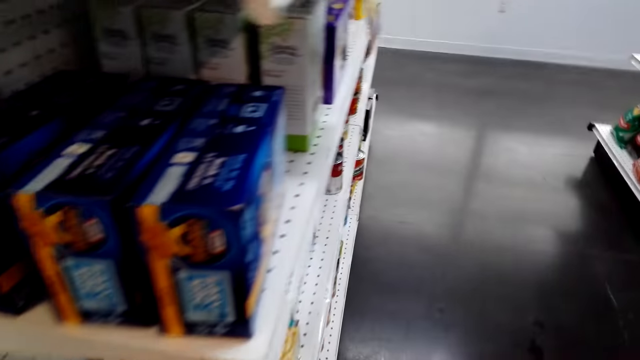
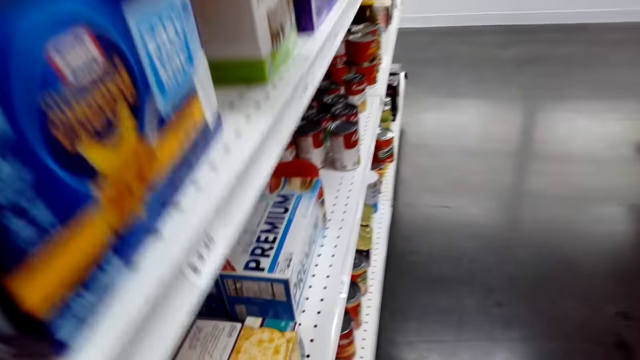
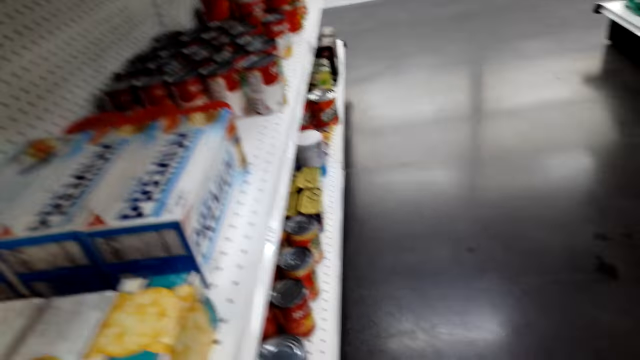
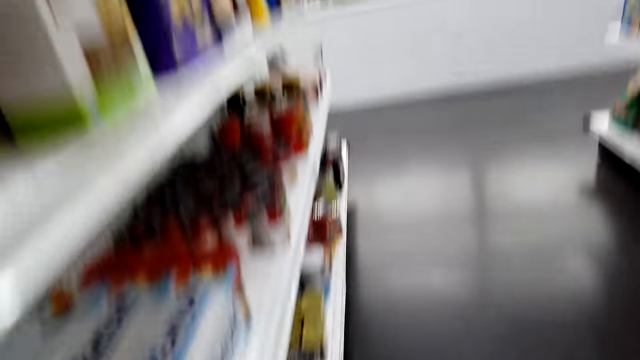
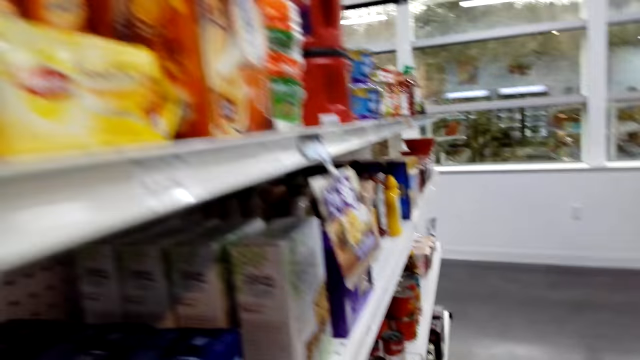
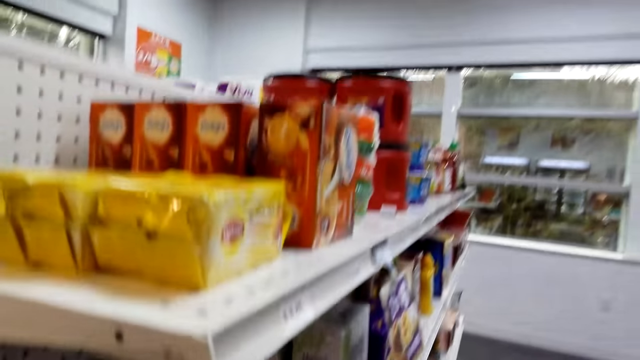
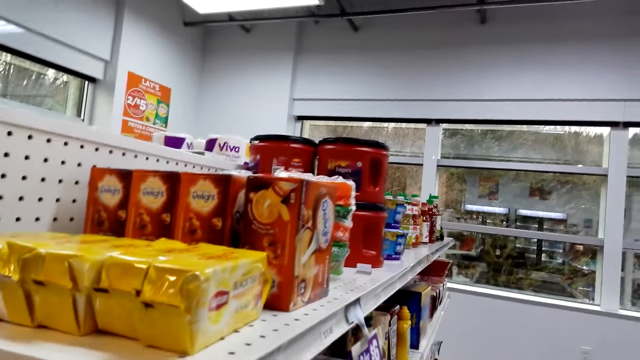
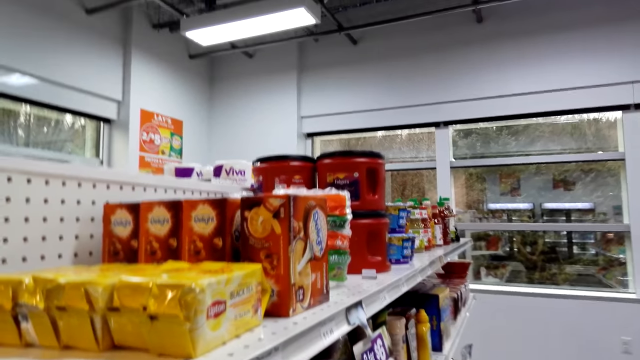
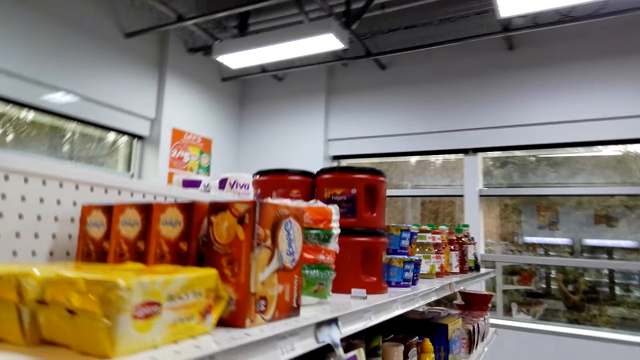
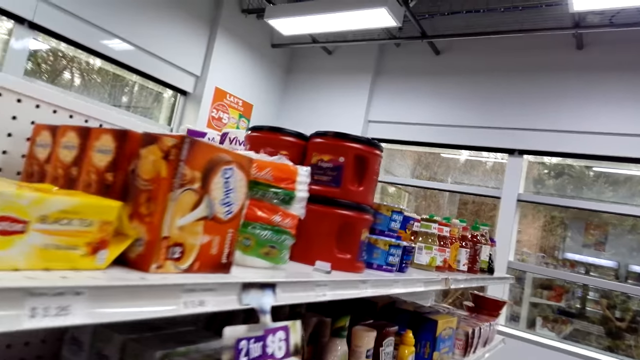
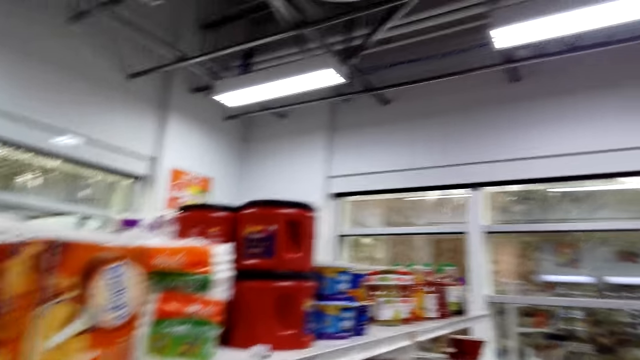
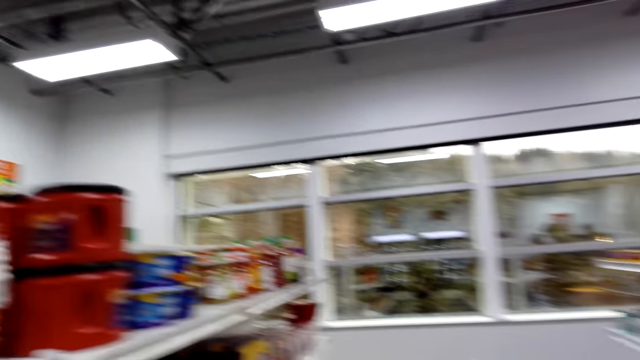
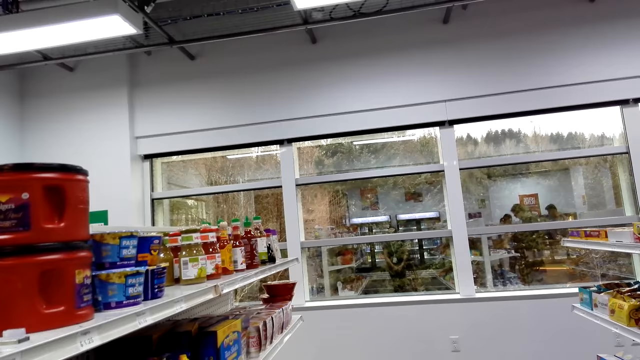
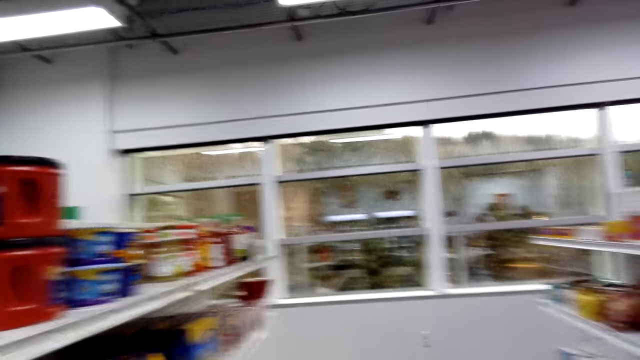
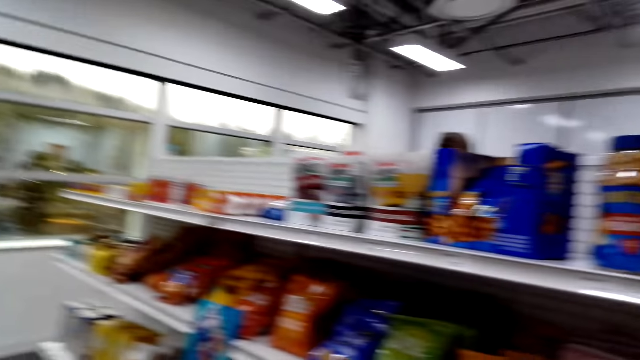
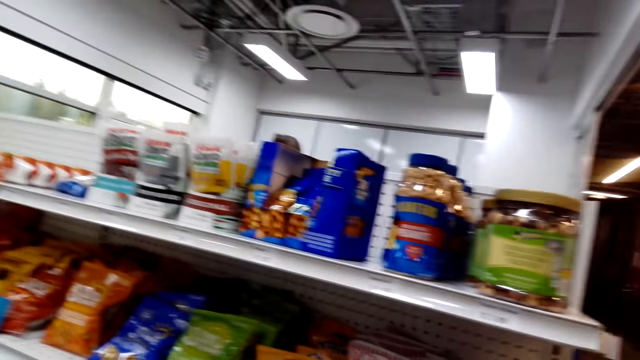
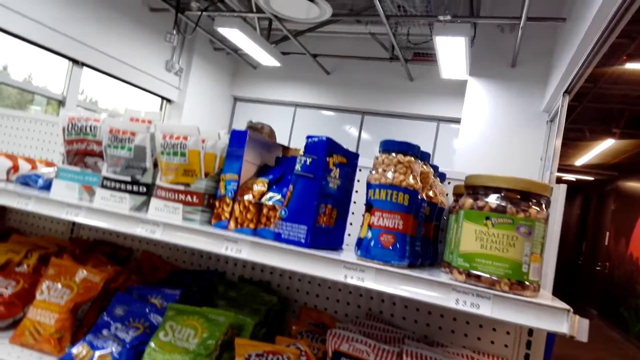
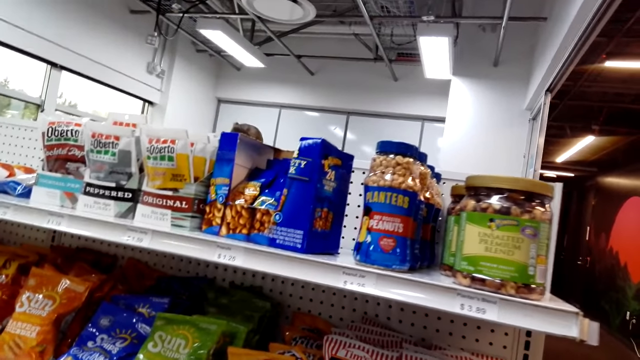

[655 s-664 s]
The camera wearer moves around the shop. They look around.

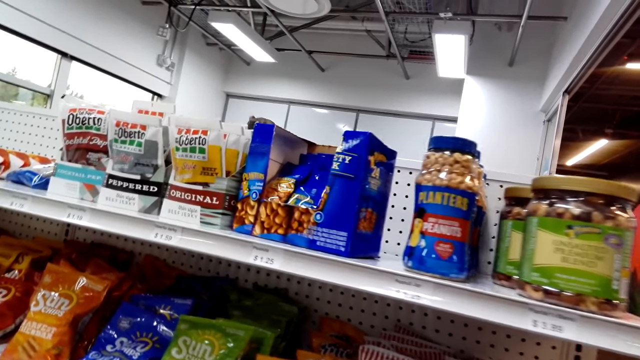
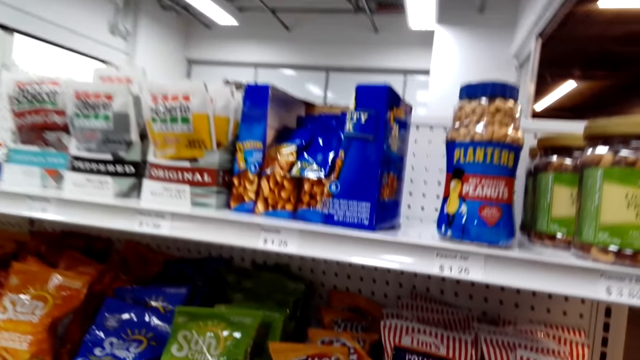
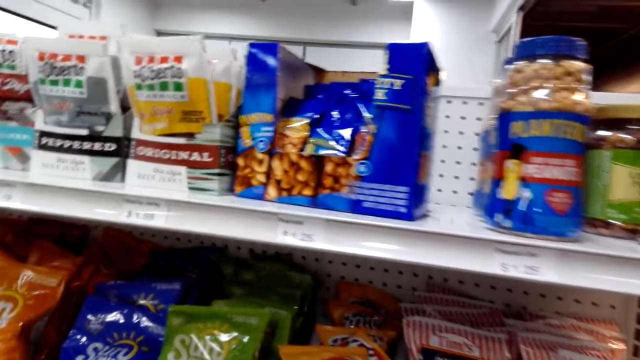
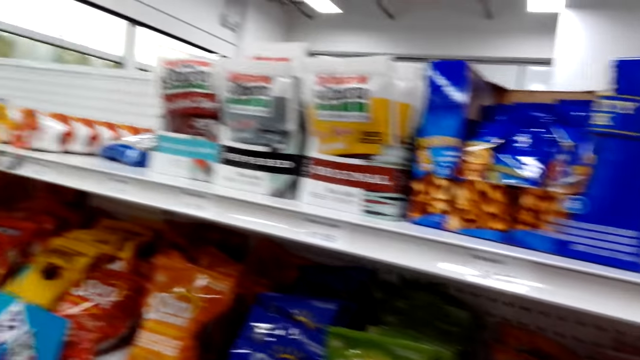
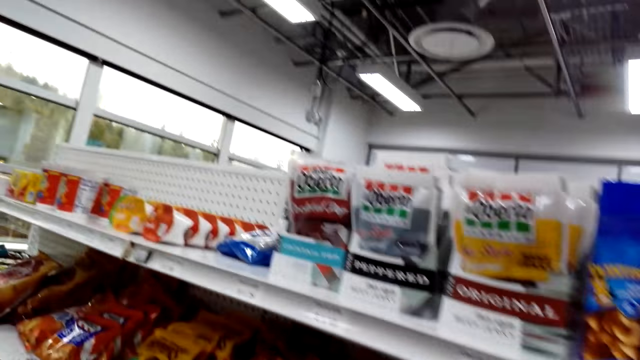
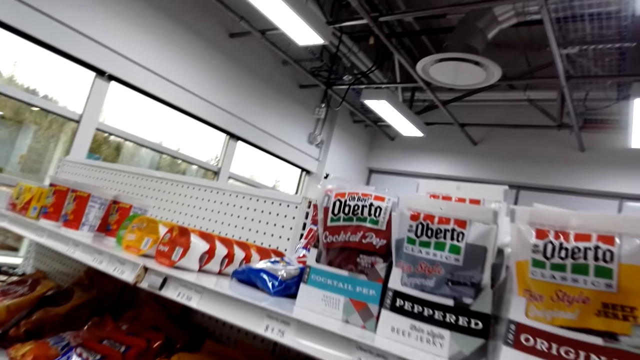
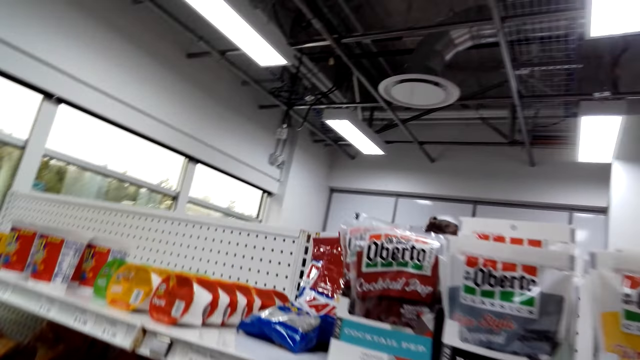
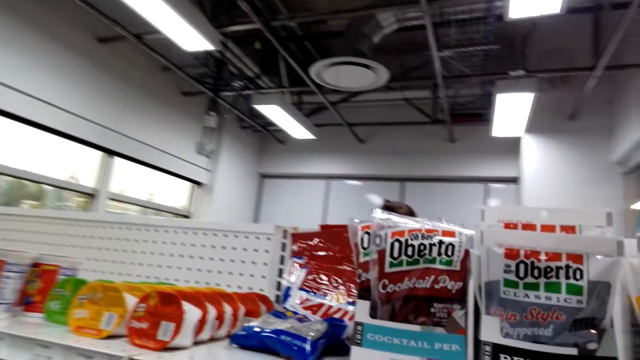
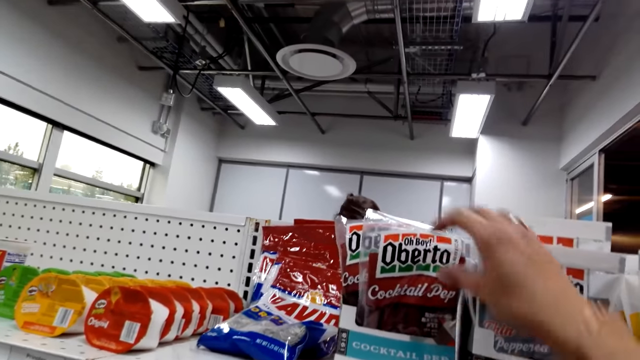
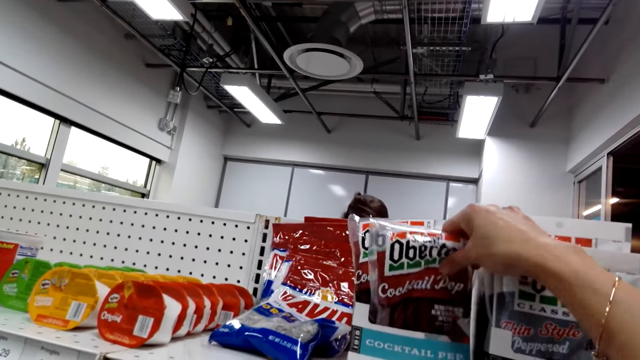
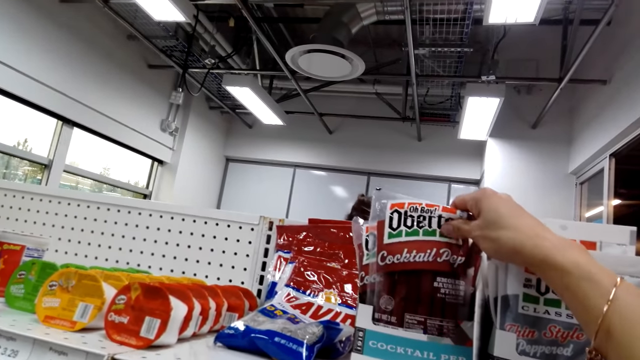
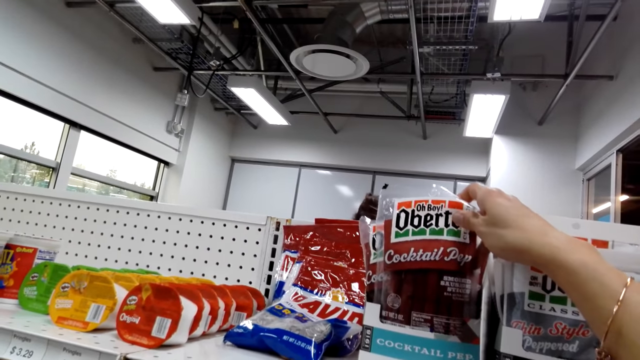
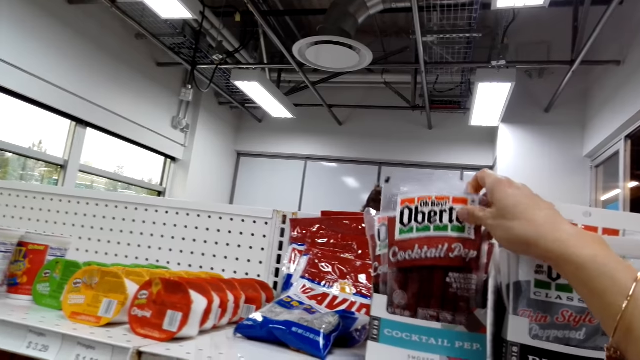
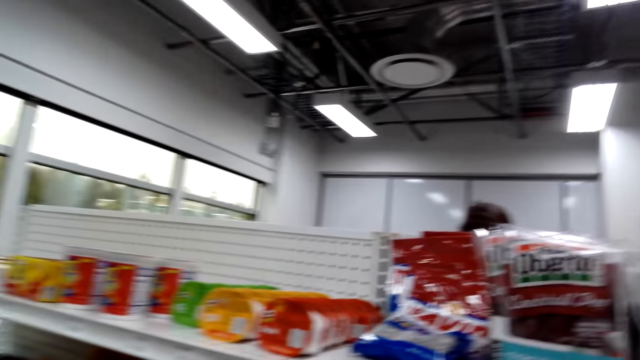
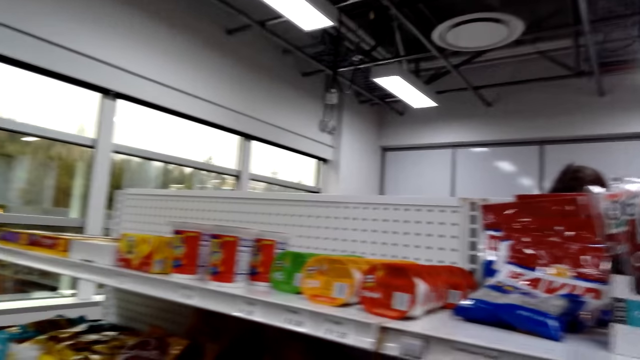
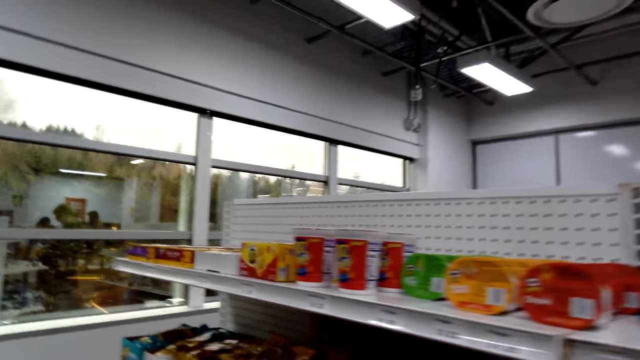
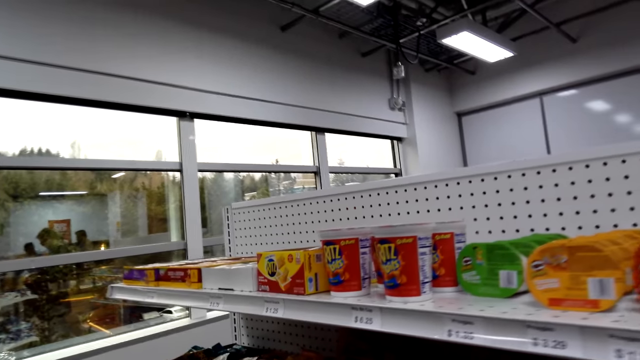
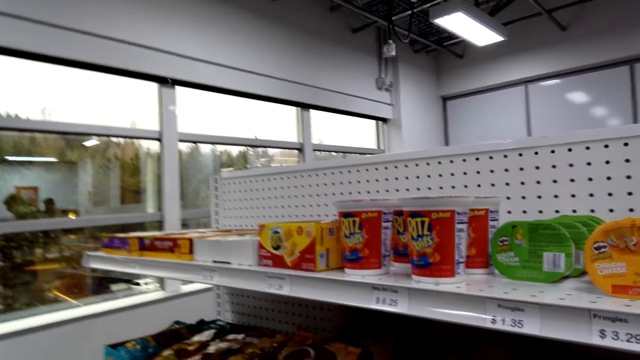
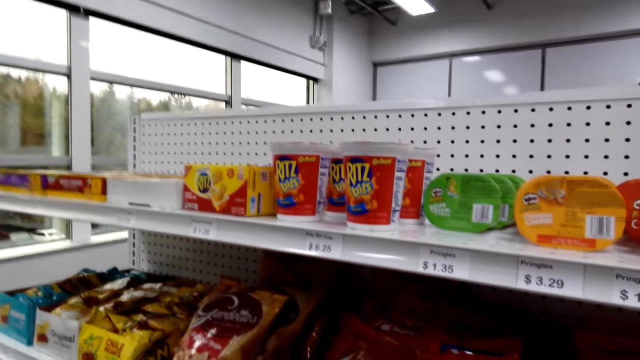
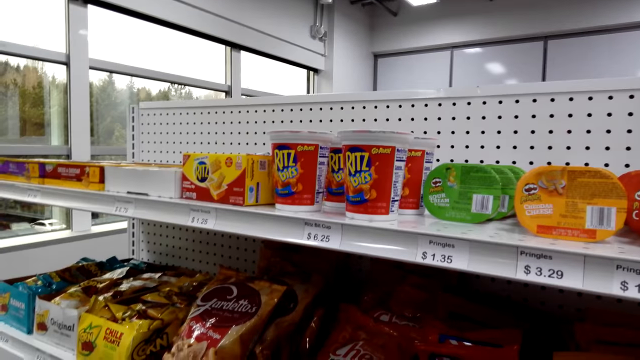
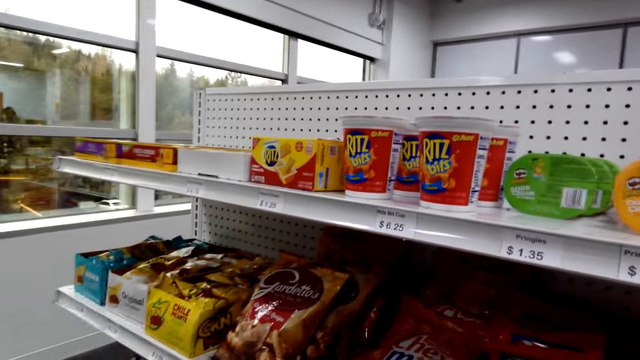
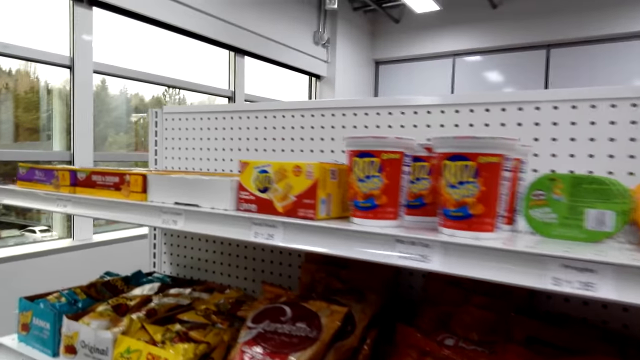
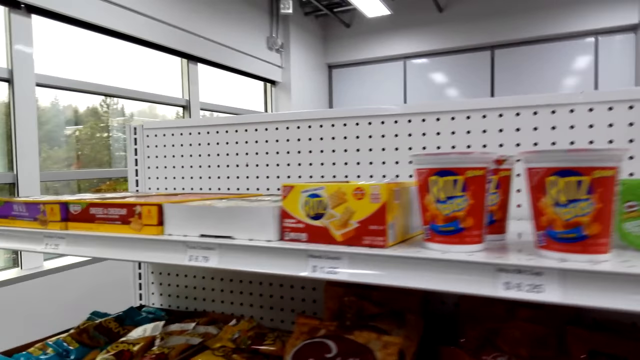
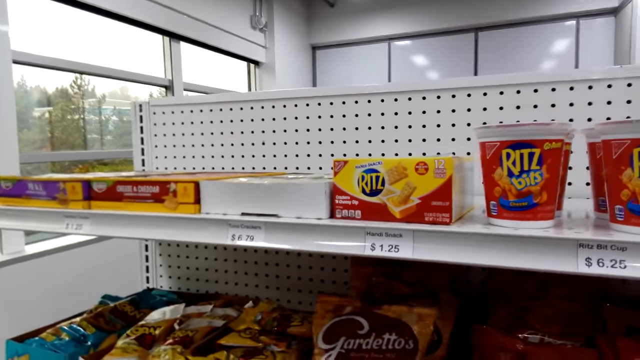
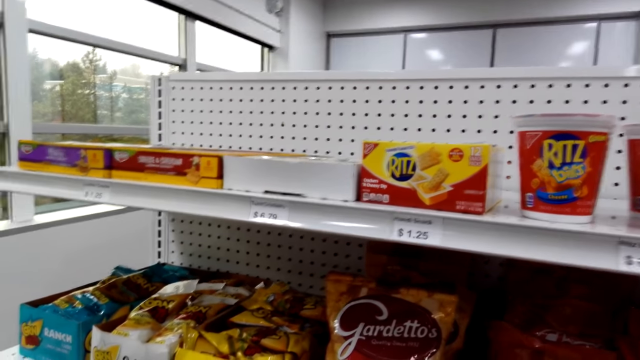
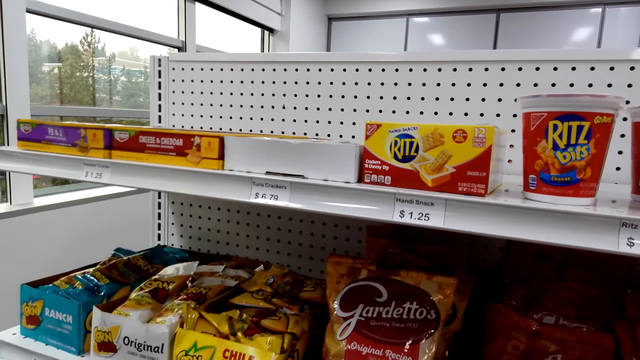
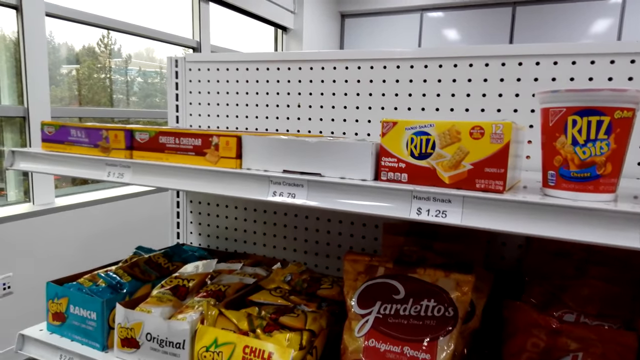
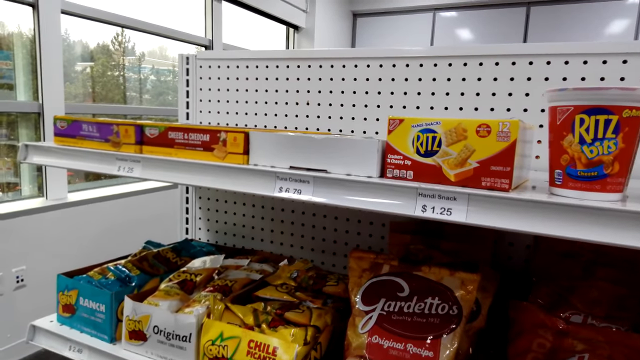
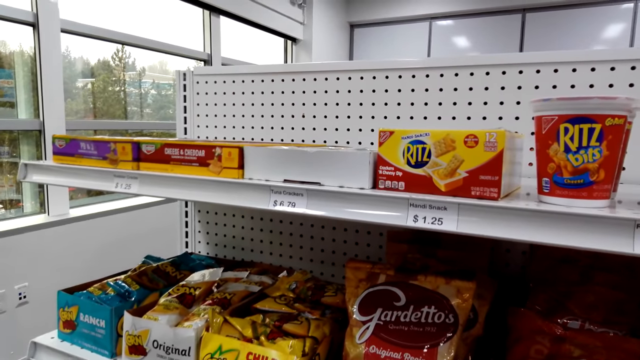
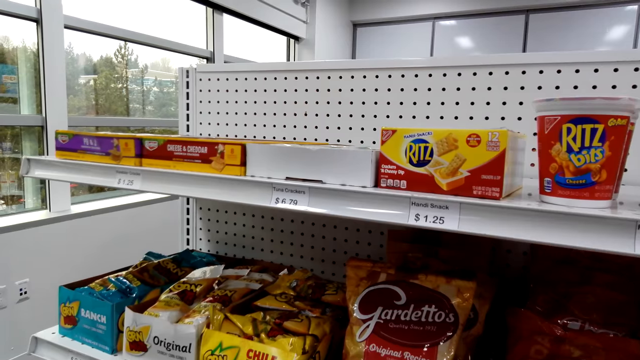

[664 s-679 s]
The camera wearer walks forward. They pick up a packet of something from the shelf. They drop something. They walk forward. They move around the shop. They touch a packet of something on the shelf.
